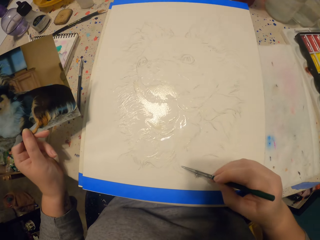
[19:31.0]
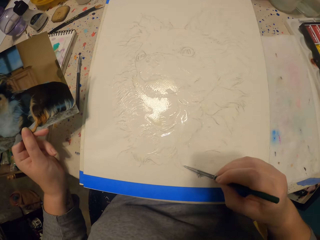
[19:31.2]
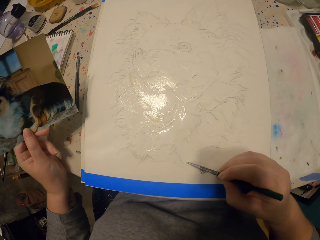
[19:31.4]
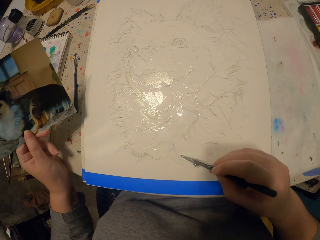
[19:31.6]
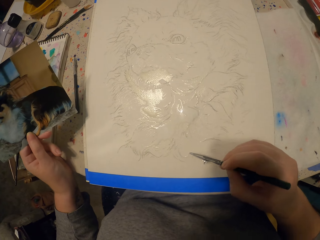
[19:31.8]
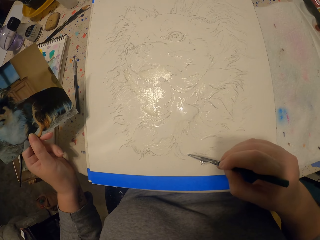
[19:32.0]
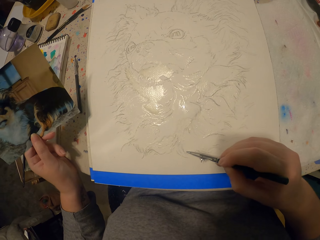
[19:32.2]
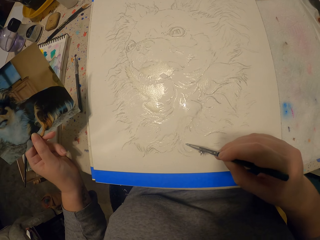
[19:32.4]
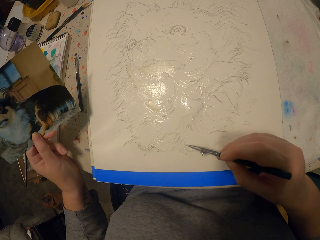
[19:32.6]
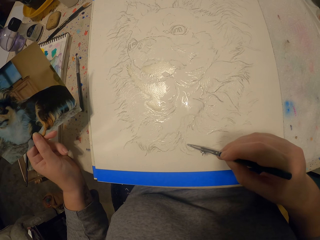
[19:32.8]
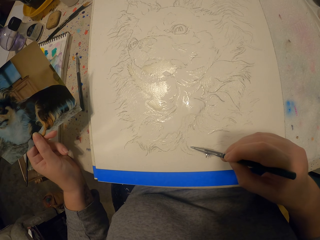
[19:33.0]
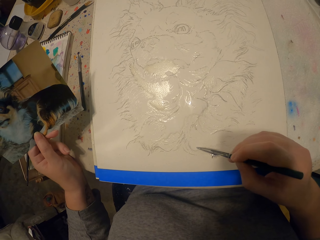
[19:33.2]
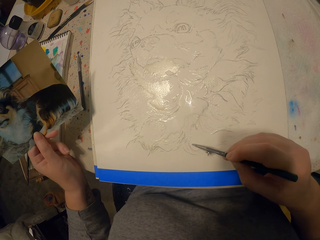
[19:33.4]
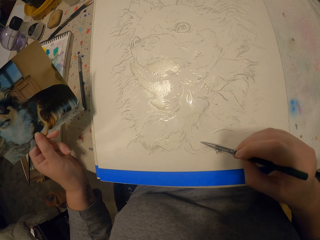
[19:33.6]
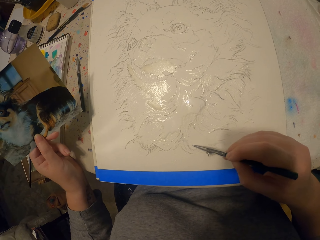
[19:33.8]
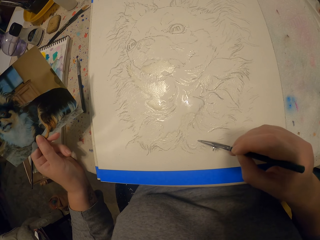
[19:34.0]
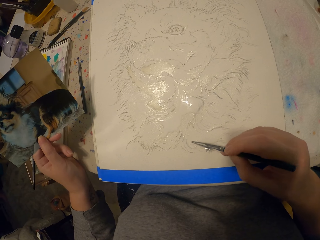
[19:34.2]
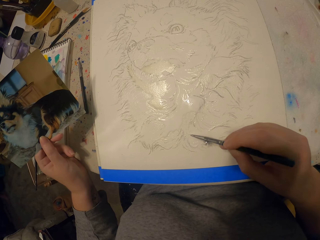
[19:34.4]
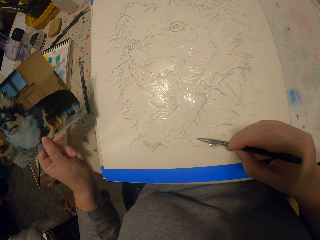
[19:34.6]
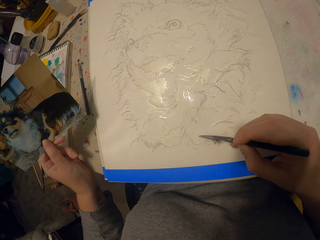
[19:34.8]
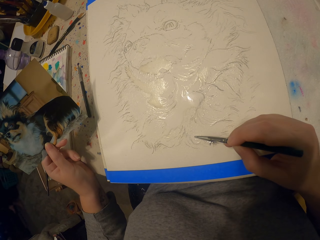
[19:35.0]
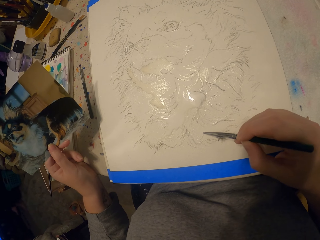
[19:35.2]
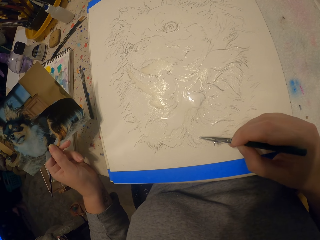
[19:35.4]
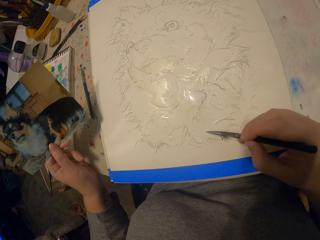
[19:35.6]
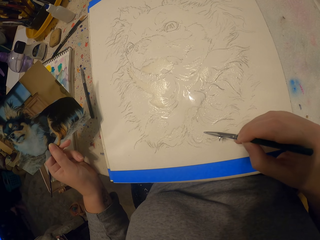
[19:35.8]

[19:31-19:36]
The camera wearer rests their hand on the table. They paint a picture.

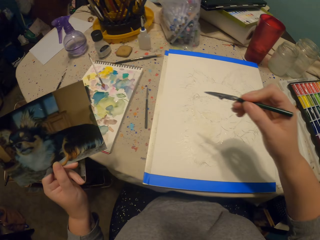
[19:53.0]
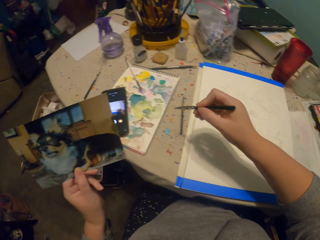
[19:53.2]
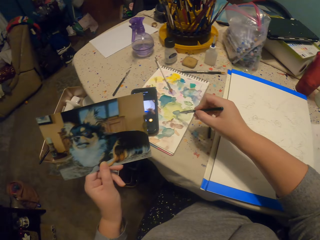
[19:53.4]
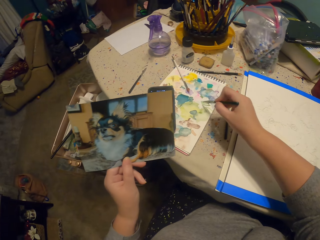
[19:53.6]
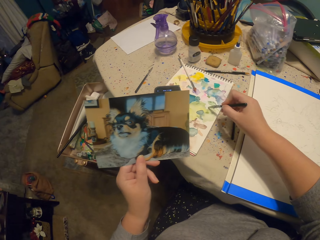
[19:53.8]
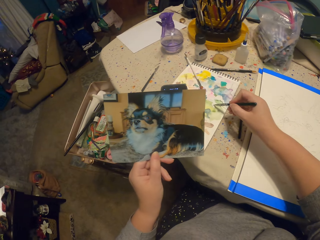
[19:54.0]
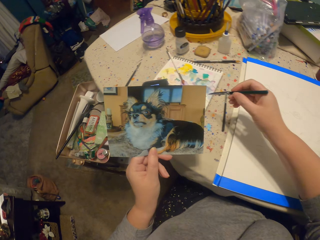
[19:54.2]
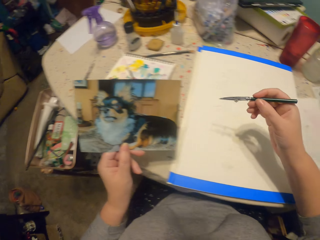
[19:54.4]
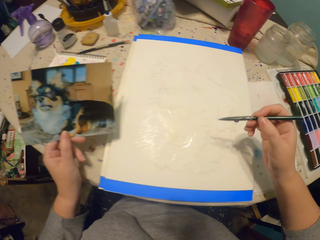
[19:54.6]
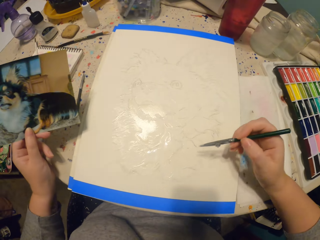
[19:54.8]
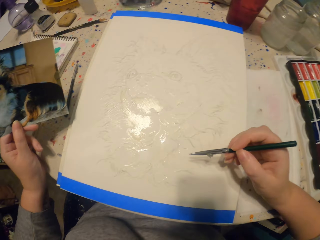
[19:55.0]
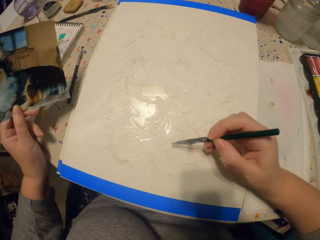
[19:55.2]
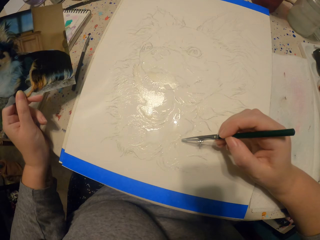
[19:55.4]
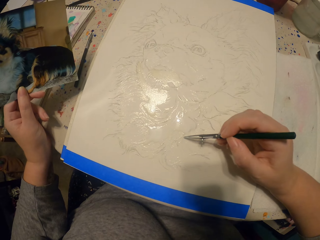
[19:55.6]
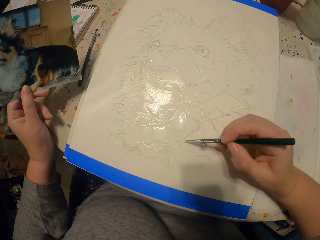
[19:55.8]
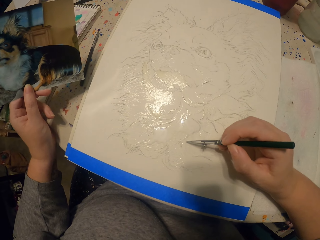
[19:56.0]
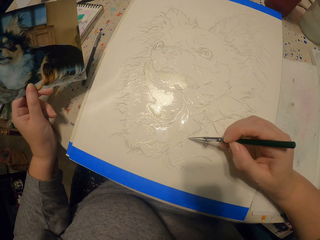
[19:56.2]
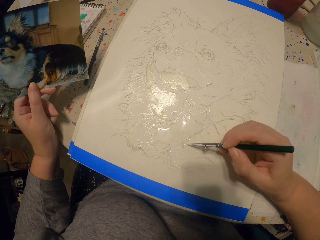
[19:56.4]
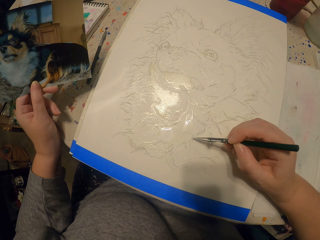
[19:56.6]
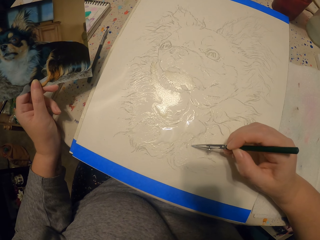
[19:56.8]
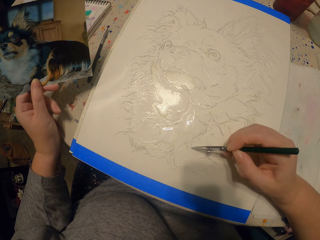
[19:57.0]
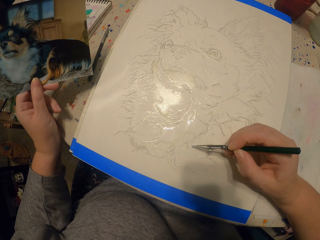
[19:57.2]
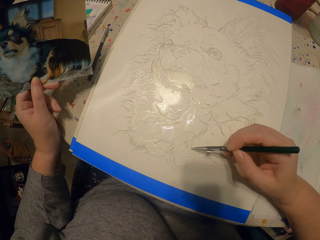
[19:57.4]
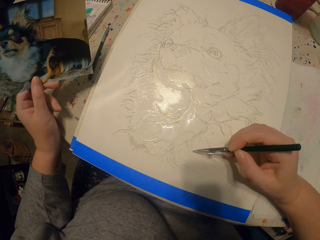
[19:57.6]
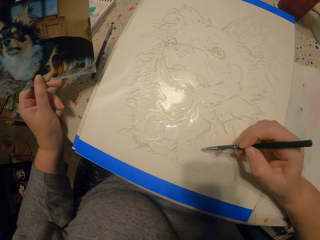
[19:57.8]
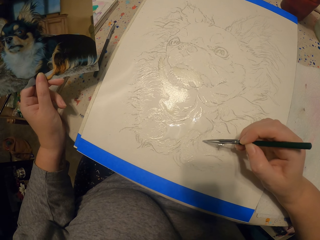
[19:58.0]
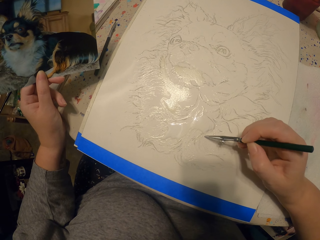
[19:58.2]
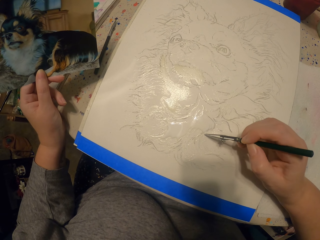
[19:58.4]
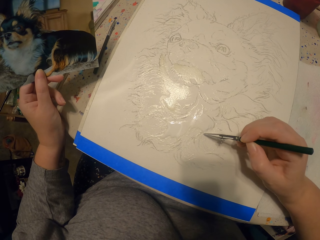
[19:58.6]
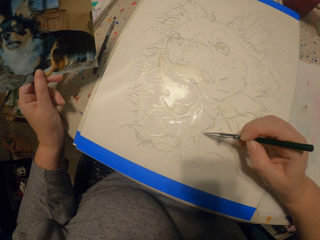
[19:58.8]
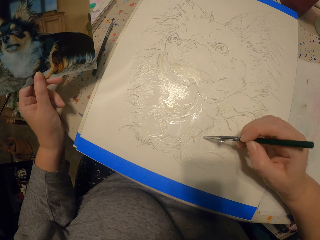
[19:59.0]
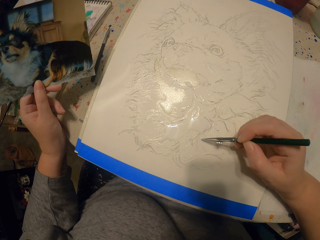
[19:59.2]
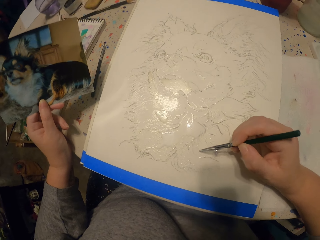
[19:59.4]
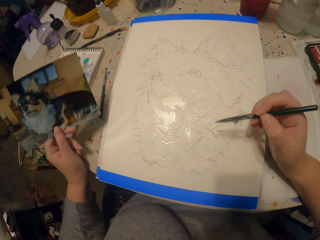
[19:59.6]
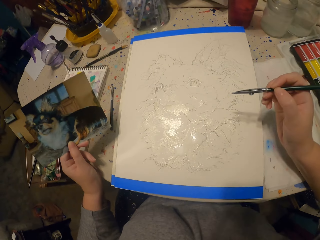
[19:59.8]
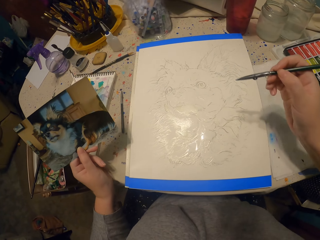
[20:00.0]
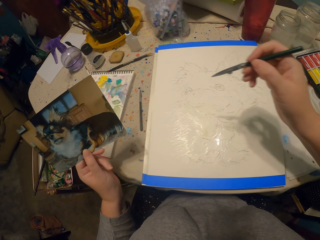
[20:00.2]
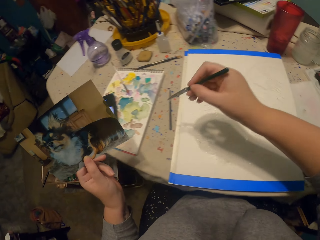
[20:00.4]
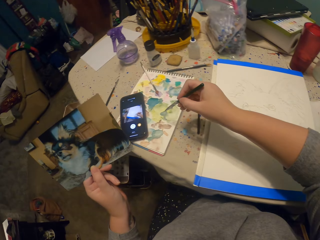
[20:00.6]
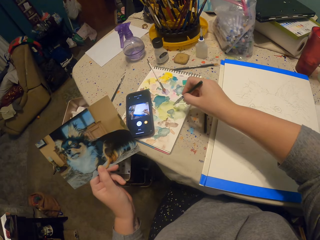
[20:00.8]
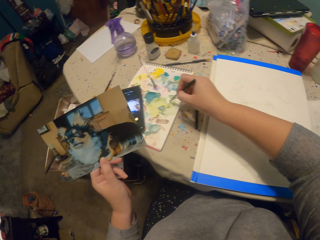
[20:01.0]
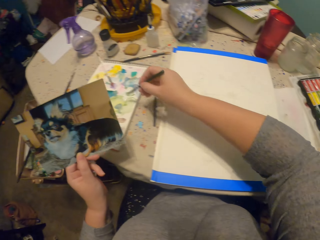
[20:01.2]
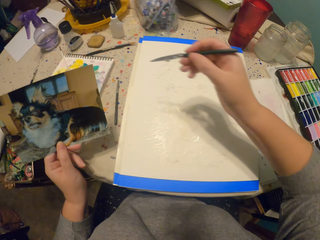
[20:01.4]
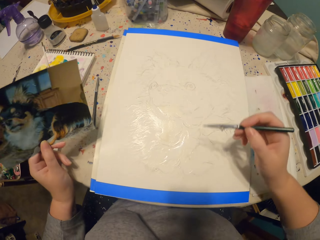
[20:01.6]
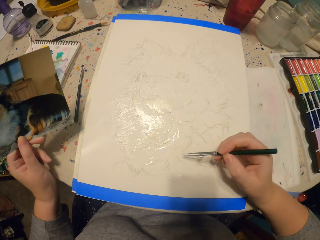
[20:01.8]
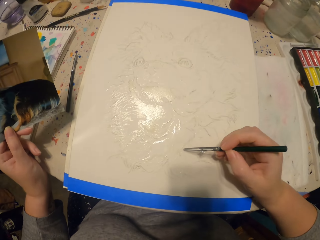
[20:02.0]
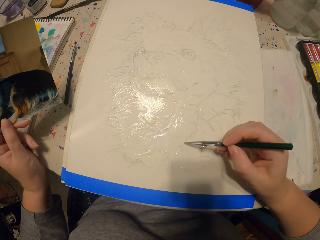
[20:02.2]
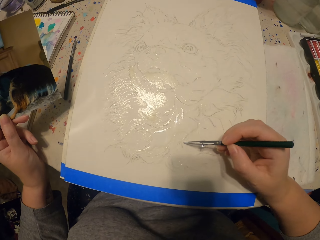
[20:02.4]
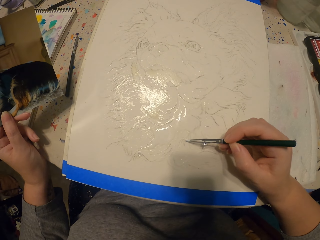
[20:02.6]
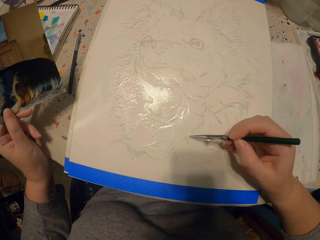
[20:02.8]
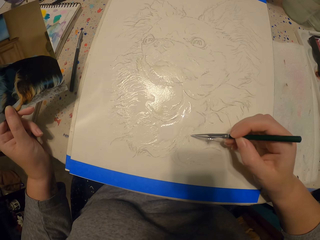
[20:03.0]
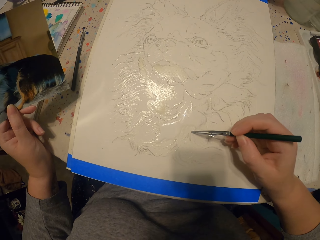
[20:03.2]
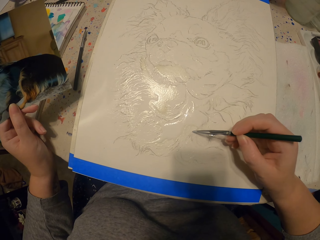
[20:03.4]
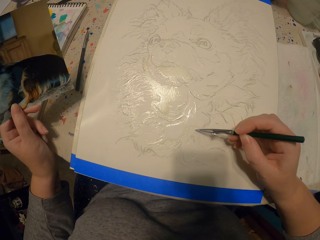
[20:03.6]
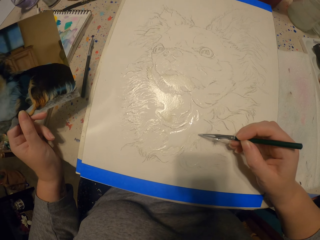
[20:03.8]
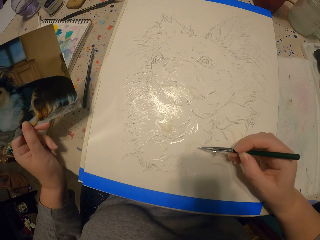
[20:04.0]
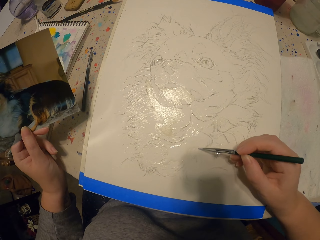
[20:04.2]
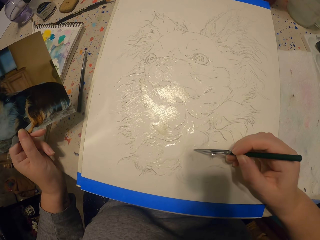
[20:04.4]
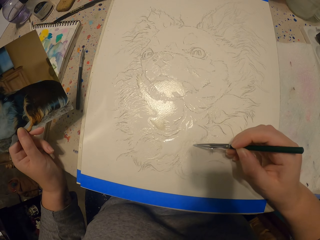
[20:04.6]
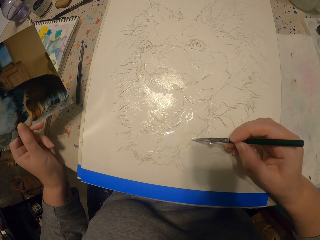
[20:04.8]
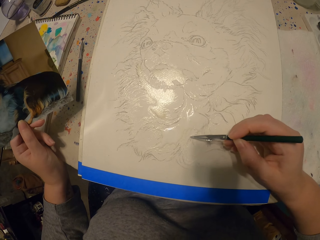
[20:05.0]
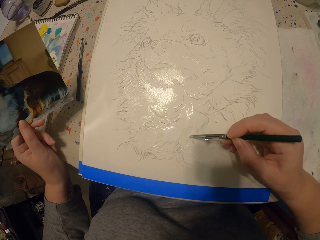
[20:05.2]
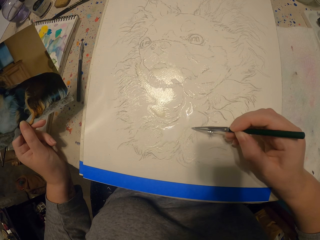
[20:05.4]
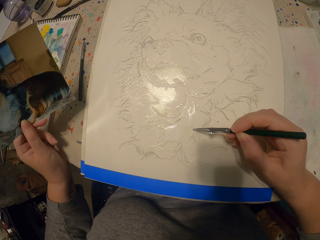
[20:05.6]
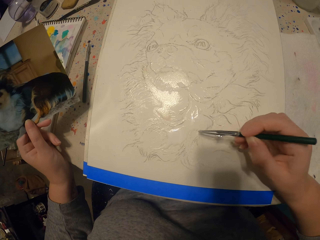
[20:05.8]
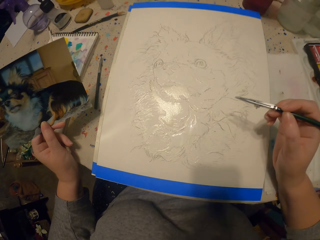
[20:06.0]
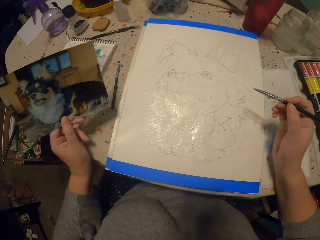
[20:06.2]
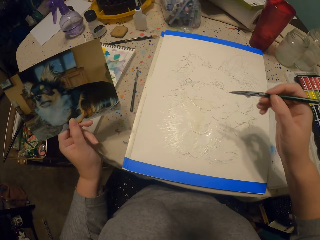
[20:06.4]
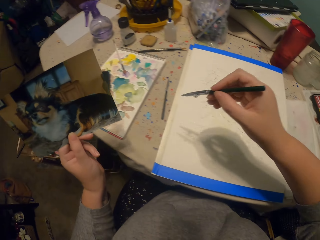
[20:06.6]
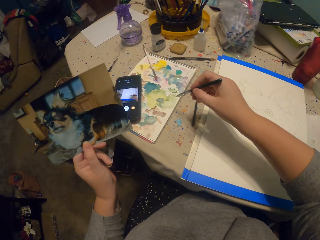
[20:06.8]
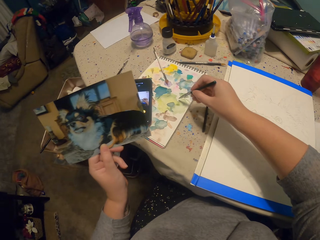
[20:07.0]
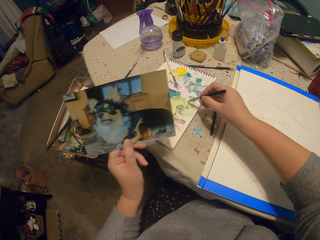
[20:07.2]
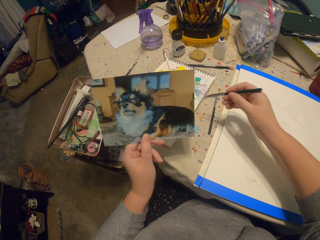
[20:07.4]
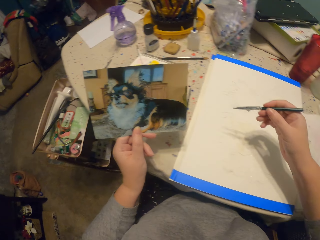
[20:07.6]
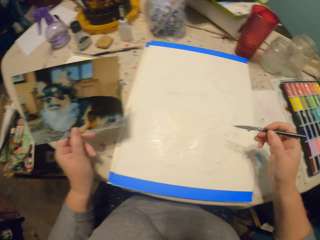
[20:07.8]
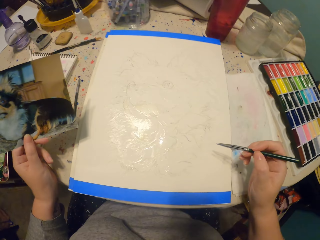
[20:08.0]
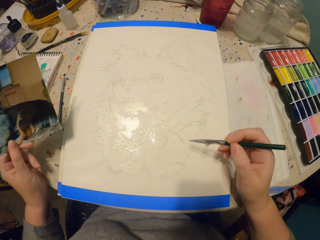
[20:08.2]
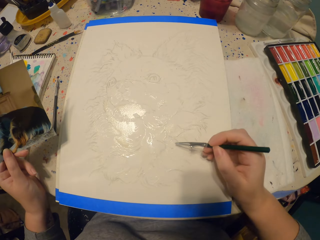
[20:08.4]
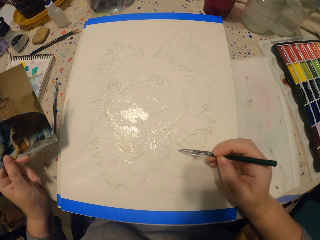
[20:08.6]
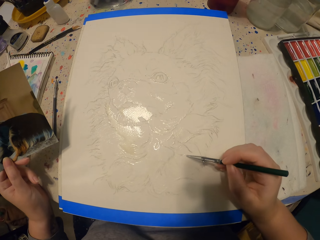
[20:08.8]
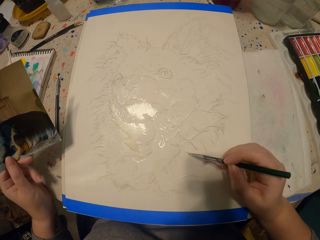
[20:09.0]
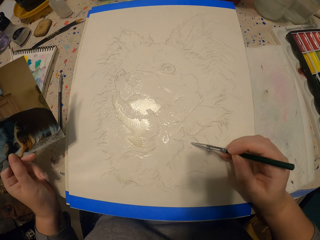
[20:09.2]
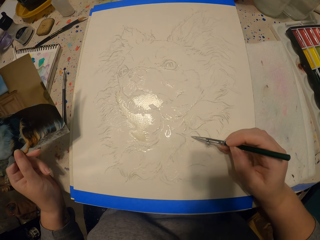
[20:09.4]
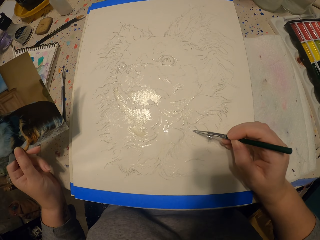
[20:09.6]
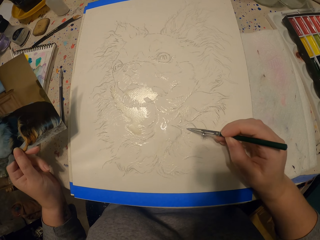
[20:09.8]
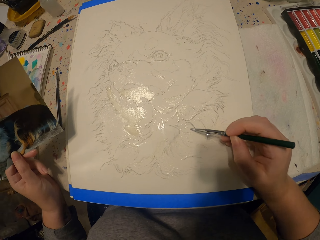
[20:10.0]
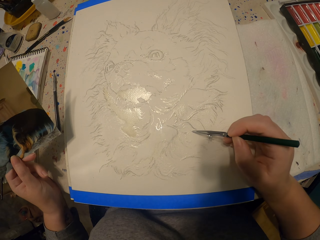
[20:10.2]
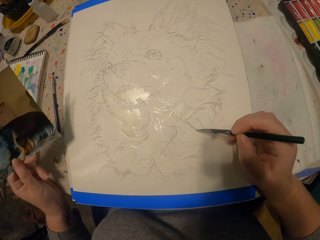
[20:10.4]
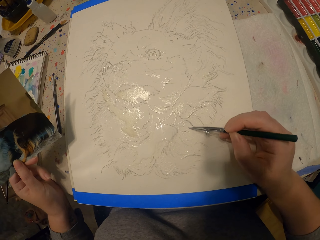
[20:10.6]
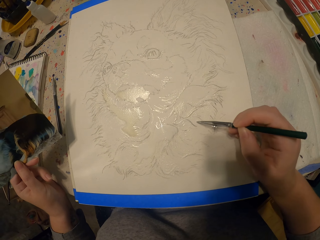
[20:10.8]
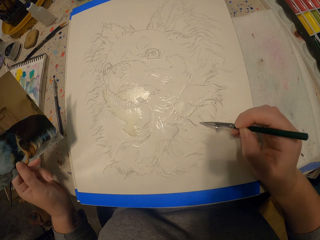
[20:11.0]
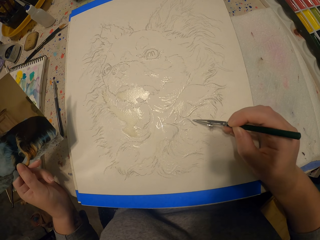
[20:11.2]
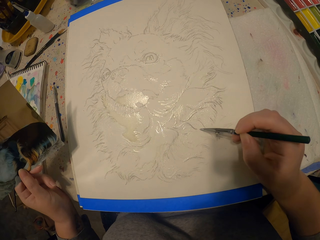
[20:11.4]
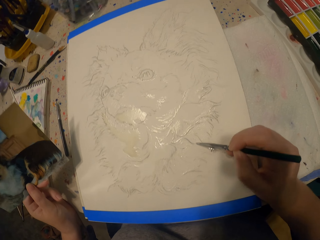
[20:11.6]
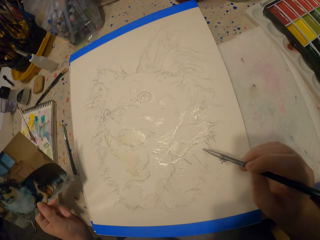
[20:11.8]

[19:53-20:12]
The camera wearer moves their hand away from the table. They scoop paint. They put a pen on the paint. They rest their hand on the table. They paint a picture. They move their hand away from the table. They scoop the paint. They put the pen on the paint. They rest their hand on the table. They paint the picture. They move their hand away from the table. They scoop the paint. They rest their hand on the table. They paint the picture.
